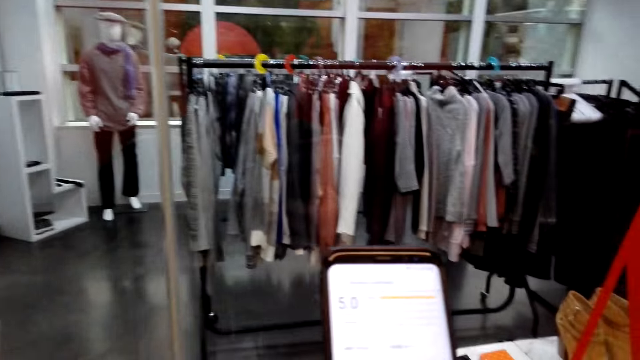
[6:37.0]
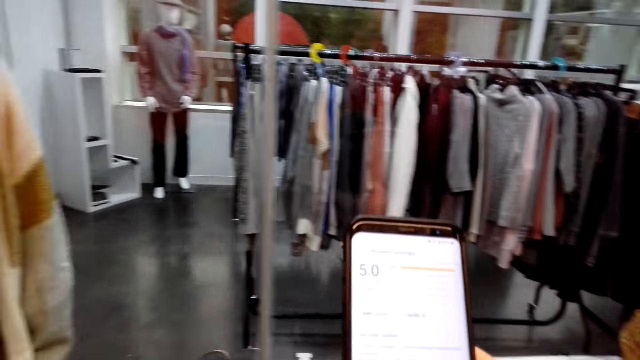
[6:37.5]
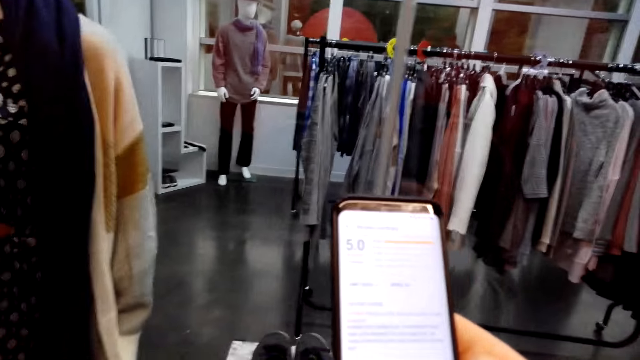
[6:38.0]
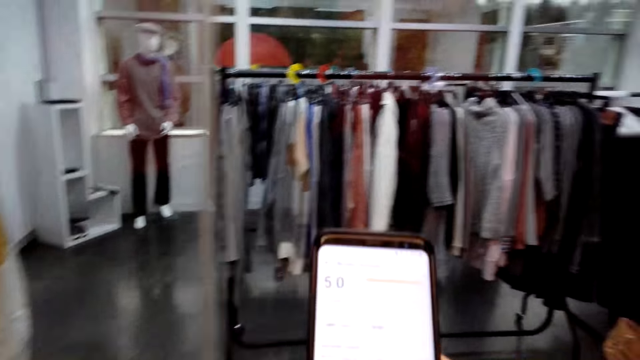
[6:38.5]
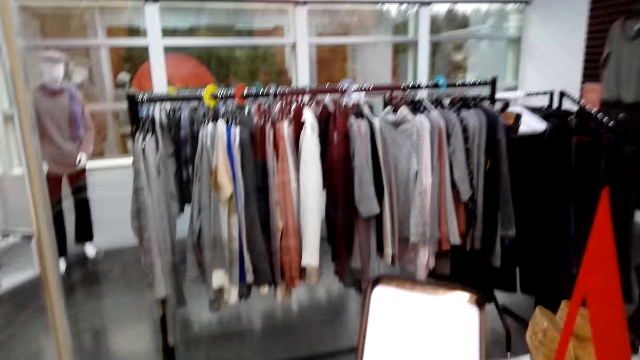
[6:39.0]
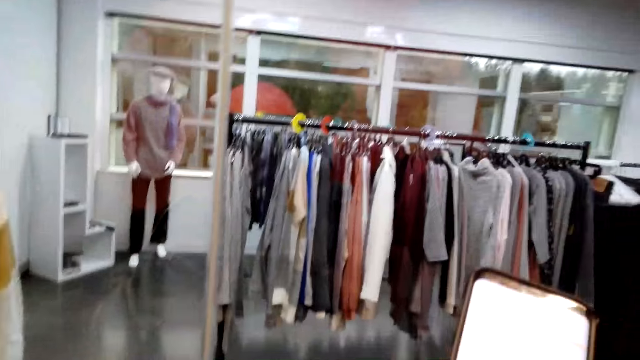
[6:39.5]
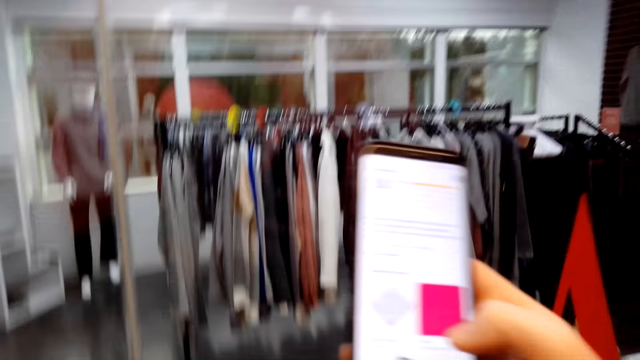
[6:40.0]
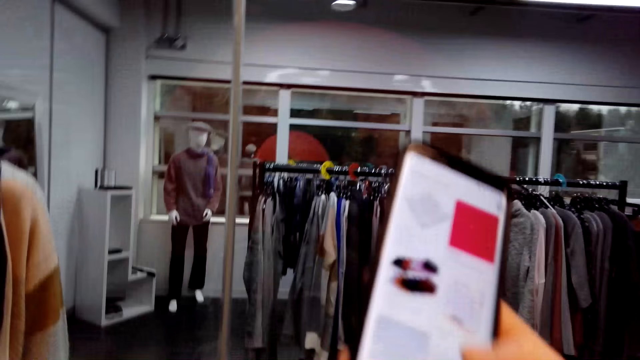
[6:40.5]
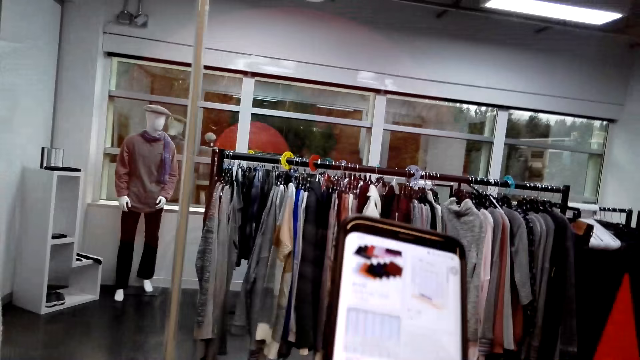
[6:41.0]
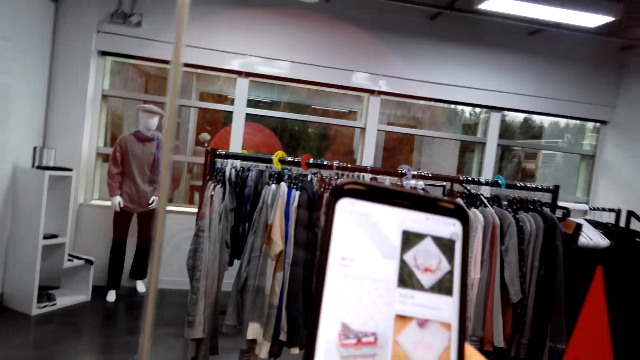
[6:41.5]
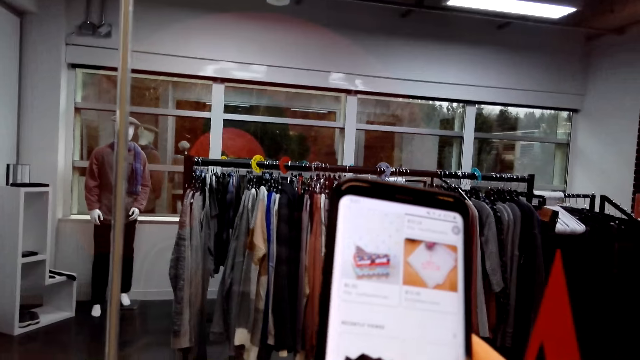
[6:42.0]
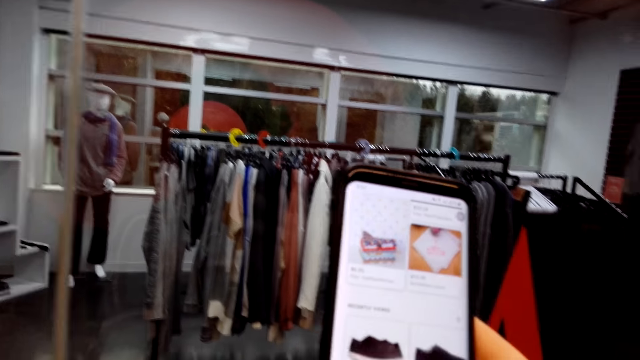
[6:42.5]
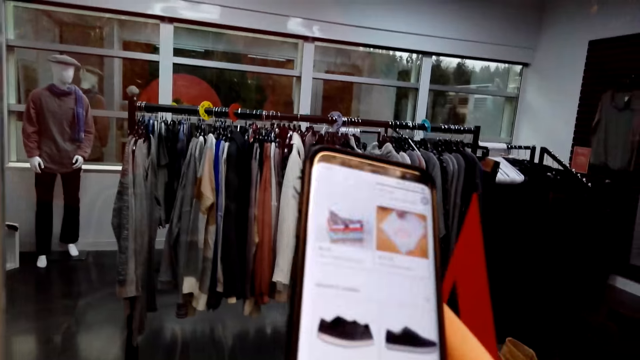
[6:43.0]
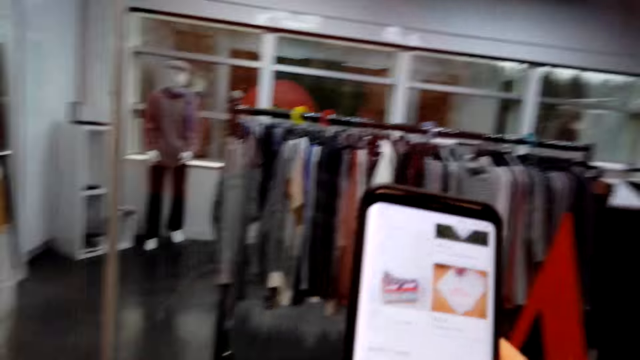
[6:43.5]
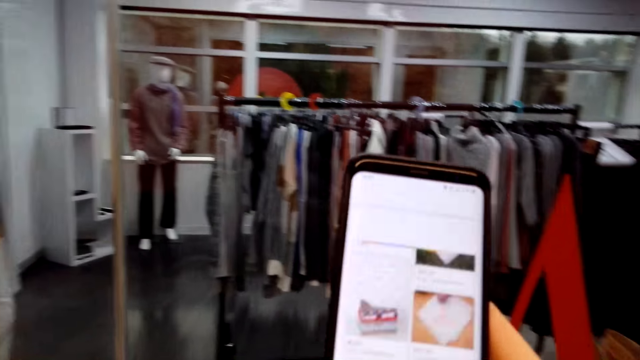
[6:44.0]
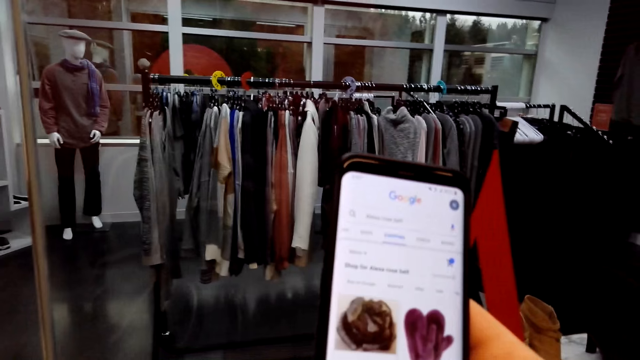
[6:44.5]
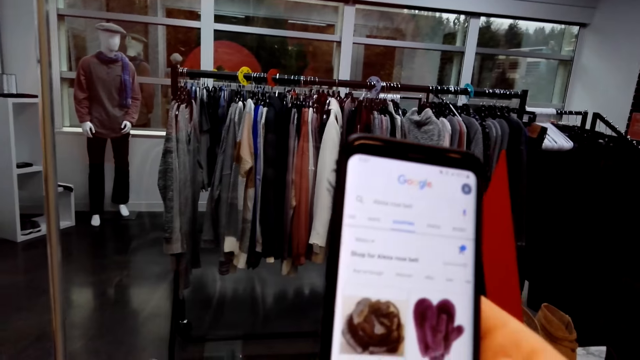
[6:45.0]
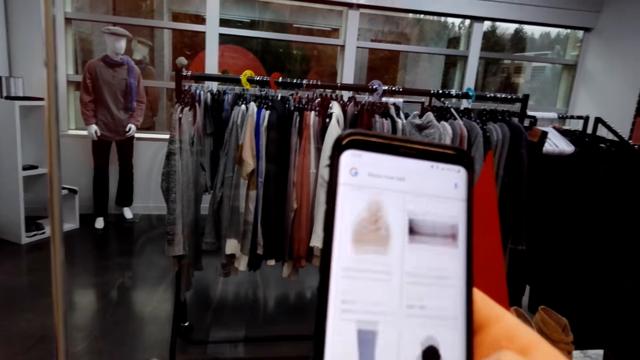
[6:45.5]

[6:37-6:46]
The camera wearer walks in the room. They operate a phone.

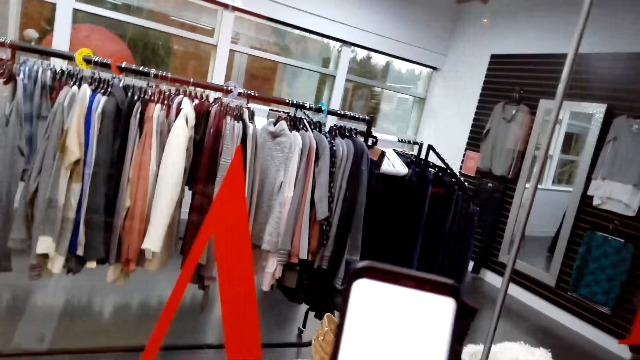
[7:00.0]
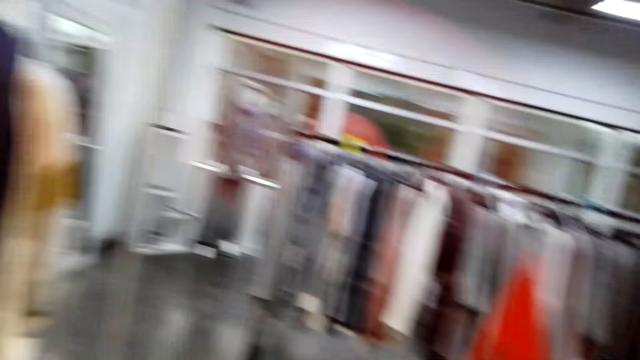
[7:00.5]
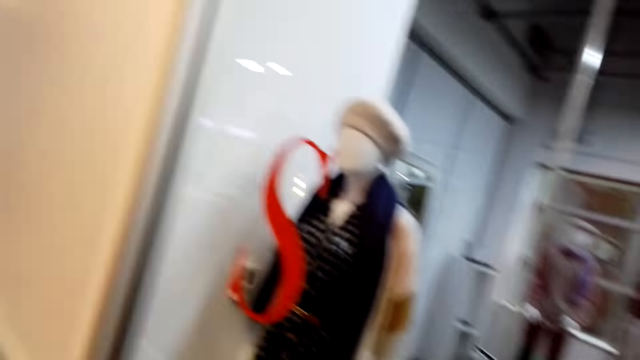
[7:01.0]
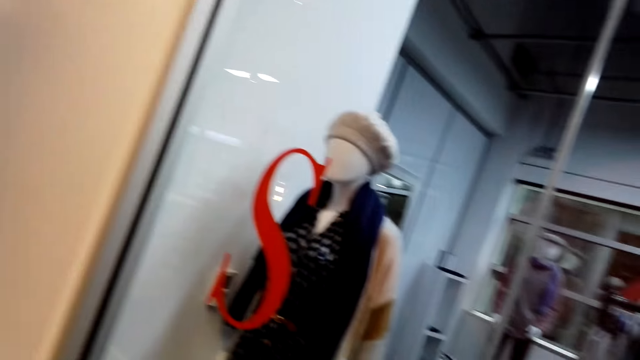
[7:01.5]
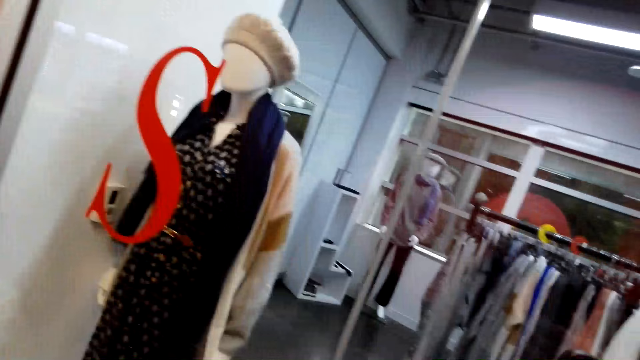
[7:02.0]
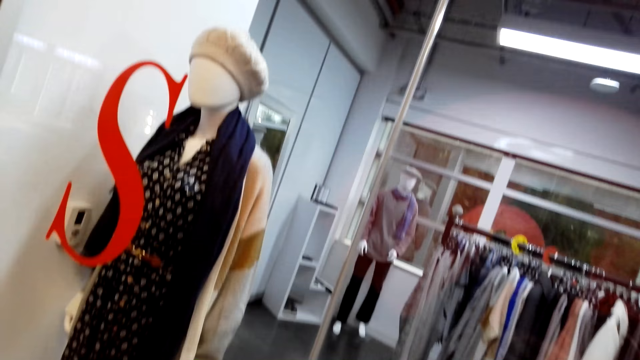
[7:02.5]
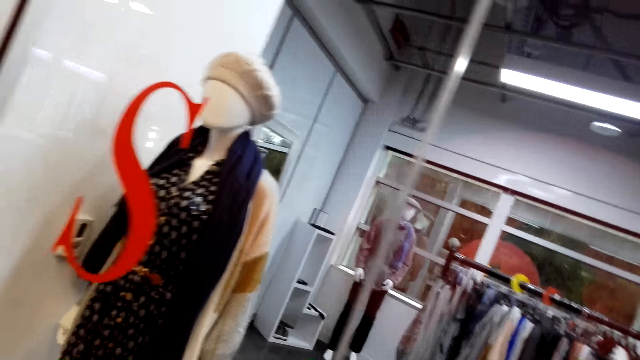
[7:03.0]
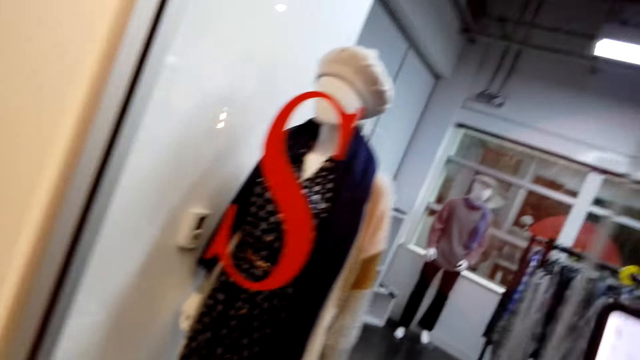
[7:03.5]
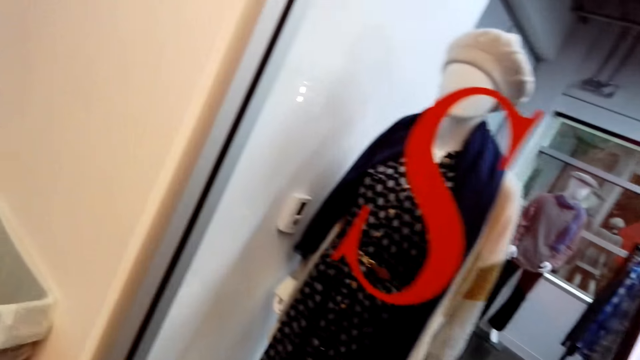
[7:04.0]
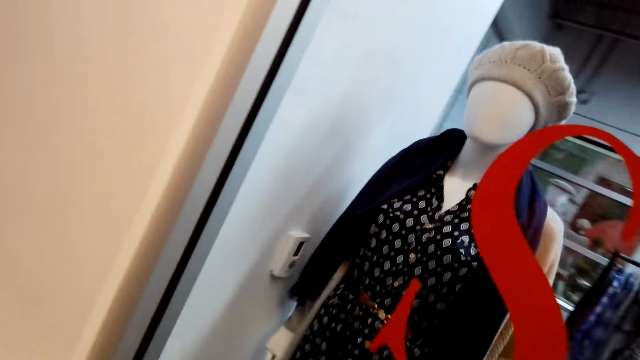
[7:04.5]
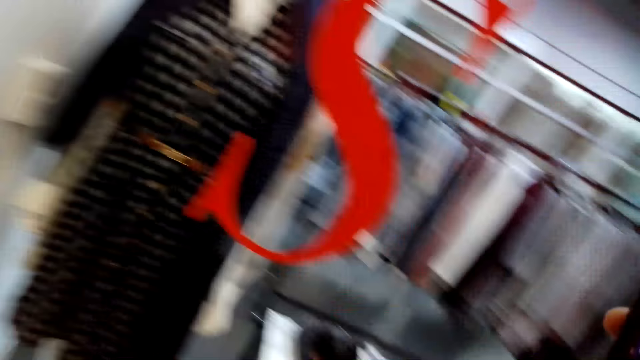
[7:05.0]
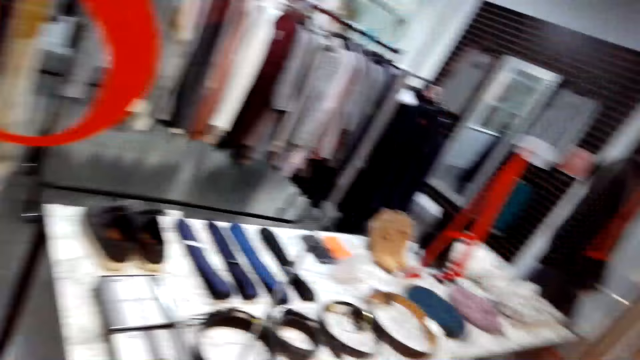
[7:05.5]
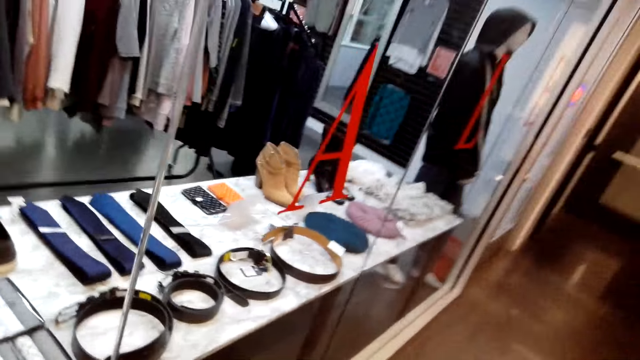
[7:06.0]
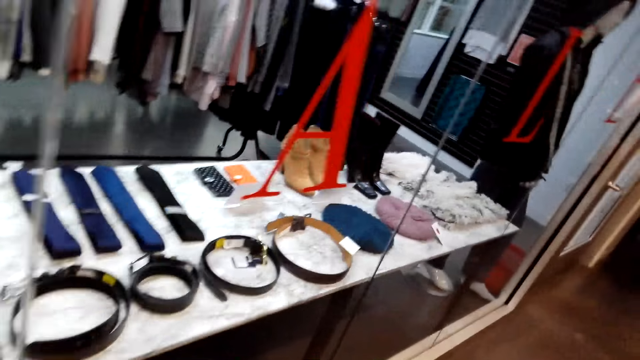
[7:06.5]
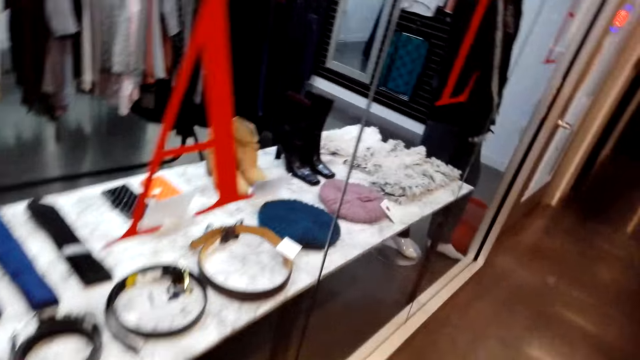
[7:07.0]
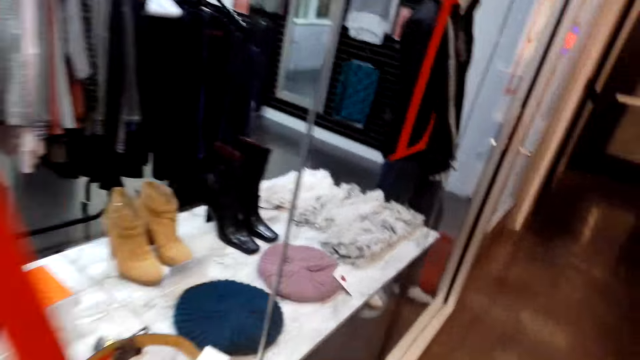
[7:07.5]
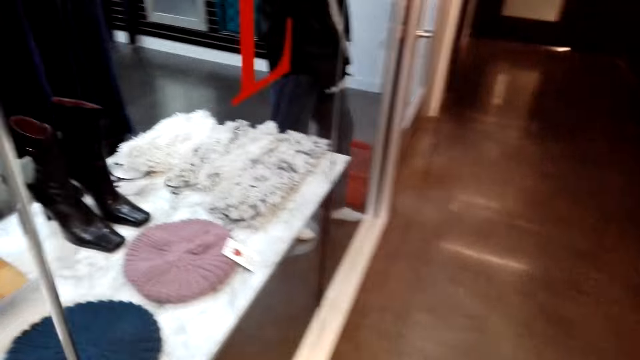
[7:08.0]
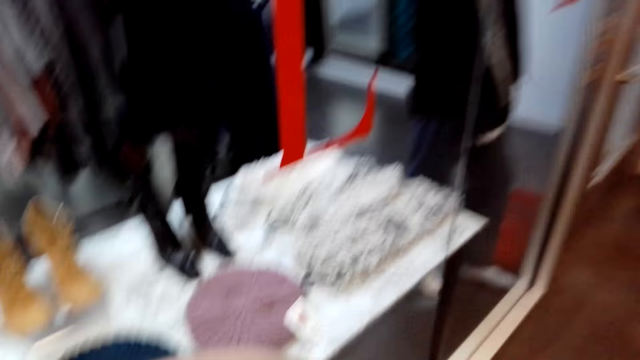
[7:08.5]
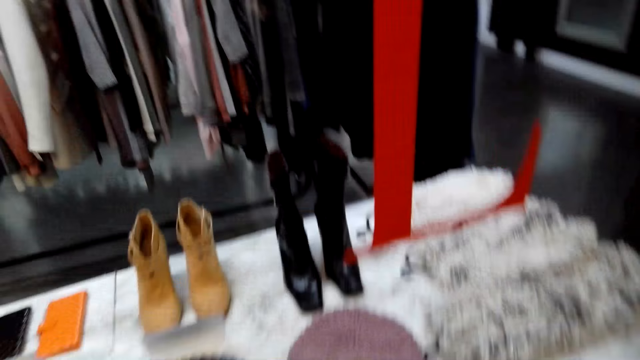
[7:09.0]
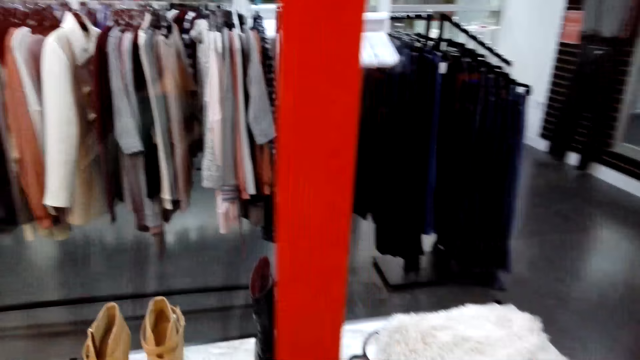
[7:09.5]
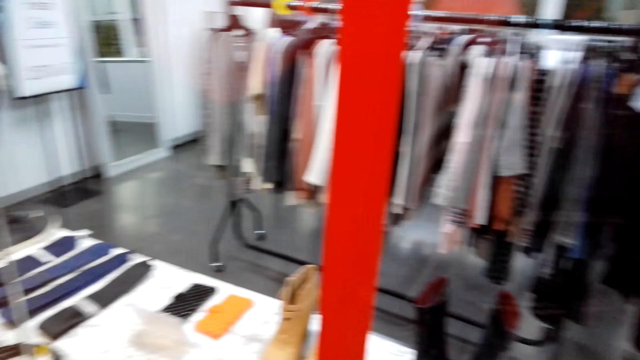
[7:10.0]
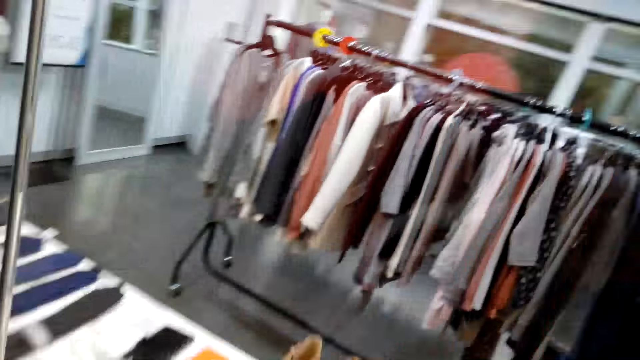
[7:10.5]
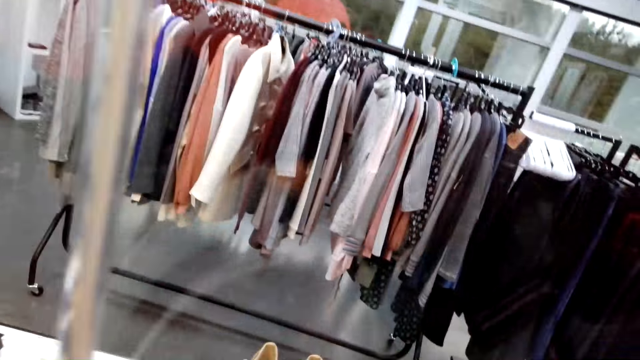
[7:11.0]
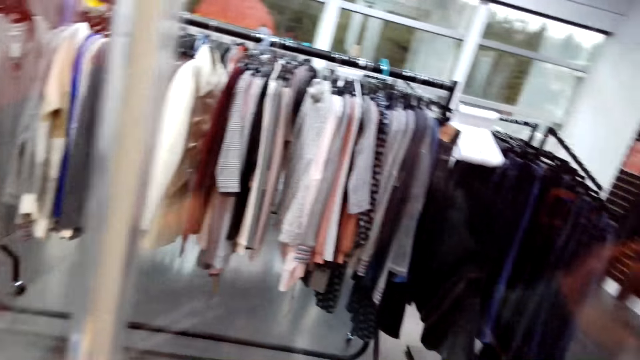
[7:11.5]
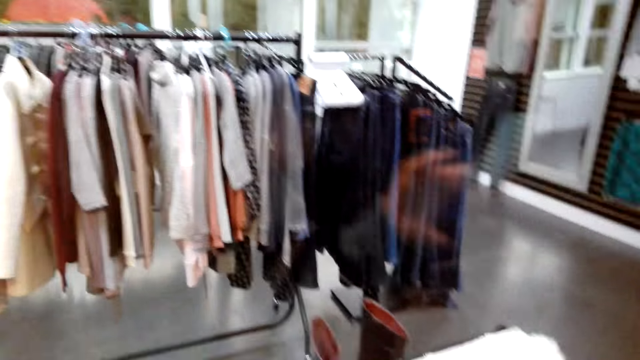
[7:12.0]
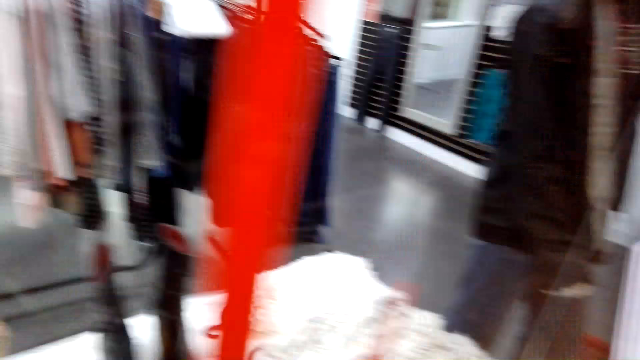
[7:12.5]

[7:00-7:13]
The camera wearer walks in the room. They look around. They walk around.
